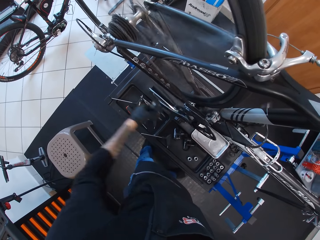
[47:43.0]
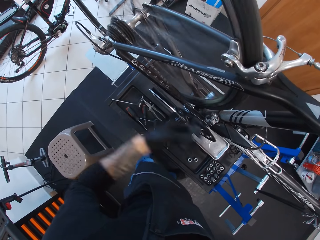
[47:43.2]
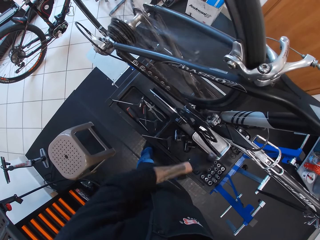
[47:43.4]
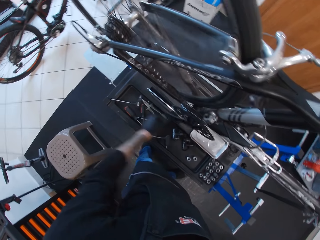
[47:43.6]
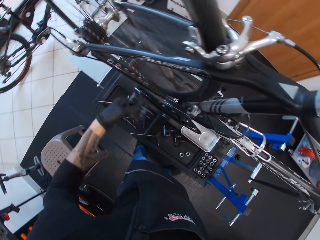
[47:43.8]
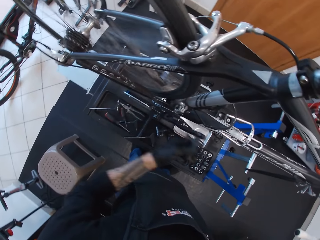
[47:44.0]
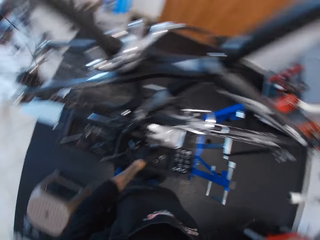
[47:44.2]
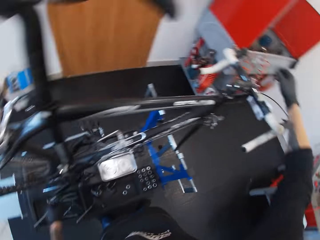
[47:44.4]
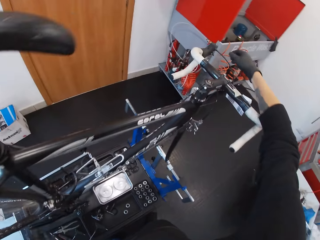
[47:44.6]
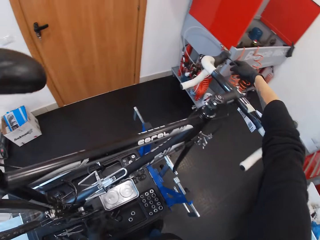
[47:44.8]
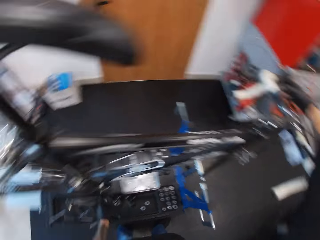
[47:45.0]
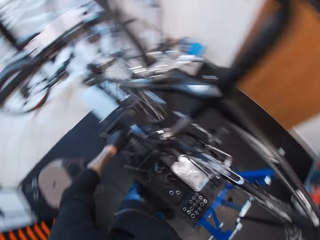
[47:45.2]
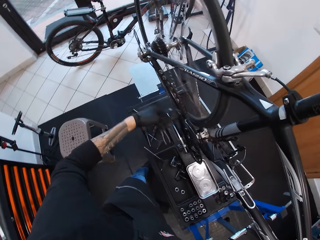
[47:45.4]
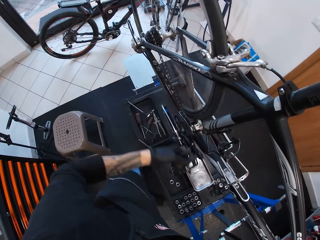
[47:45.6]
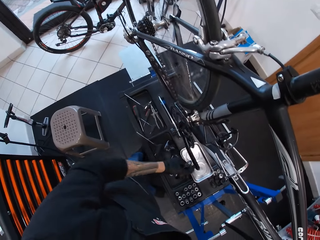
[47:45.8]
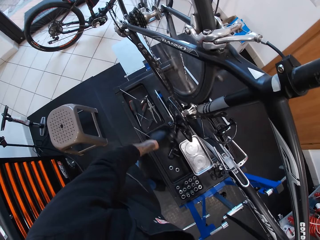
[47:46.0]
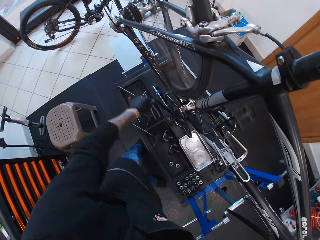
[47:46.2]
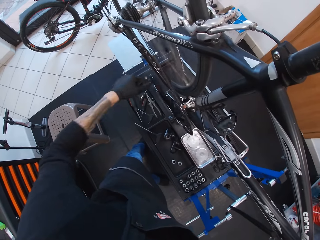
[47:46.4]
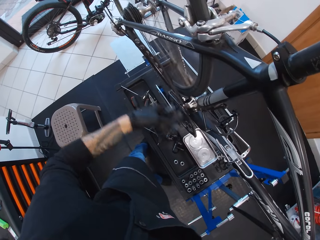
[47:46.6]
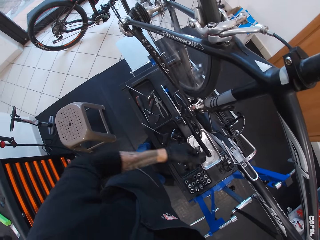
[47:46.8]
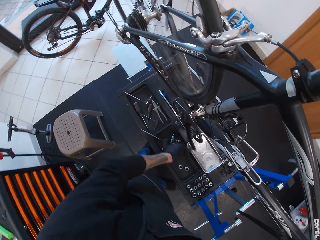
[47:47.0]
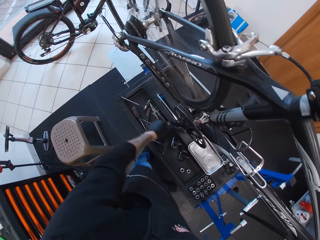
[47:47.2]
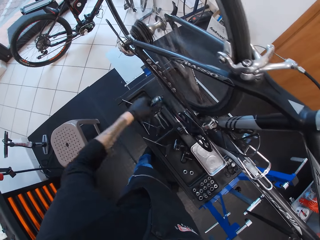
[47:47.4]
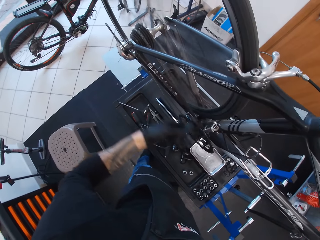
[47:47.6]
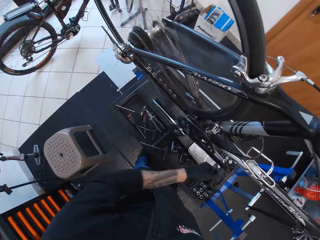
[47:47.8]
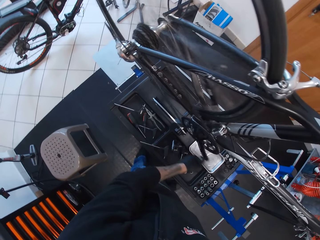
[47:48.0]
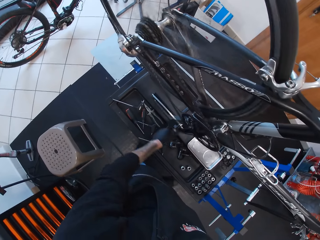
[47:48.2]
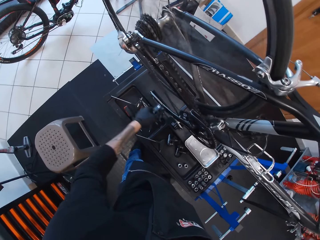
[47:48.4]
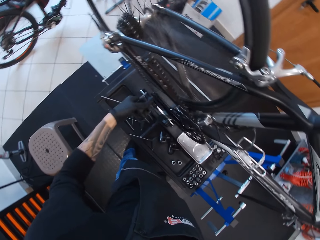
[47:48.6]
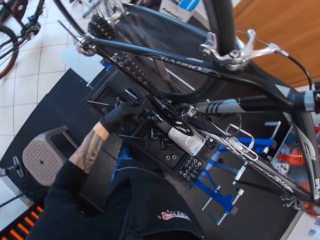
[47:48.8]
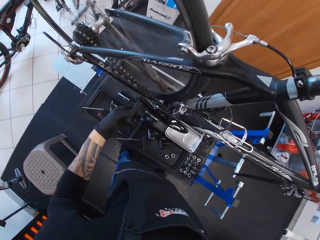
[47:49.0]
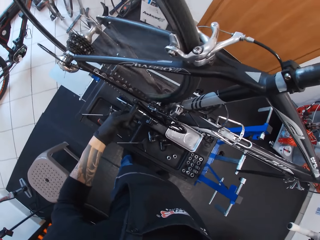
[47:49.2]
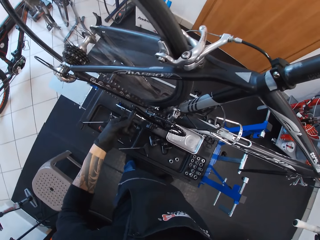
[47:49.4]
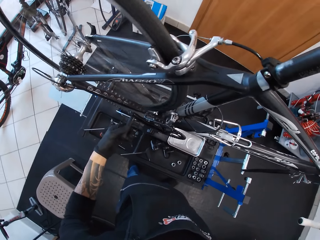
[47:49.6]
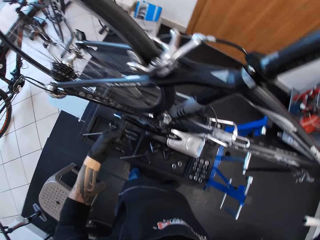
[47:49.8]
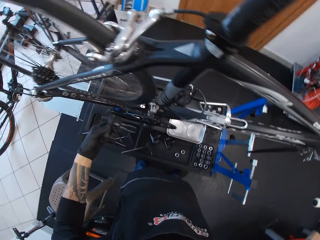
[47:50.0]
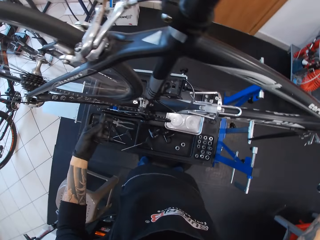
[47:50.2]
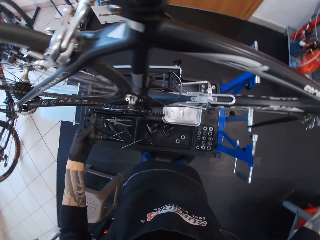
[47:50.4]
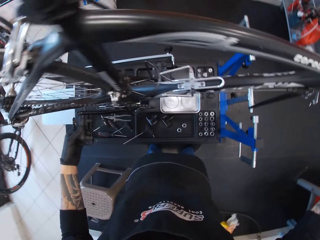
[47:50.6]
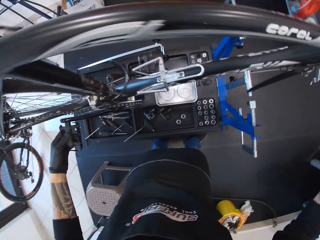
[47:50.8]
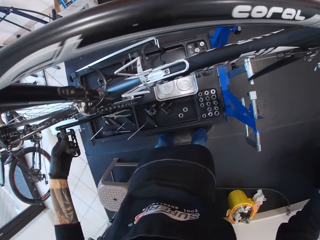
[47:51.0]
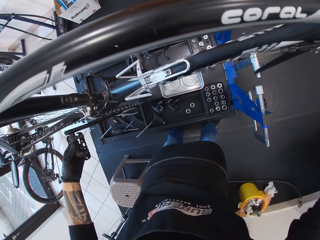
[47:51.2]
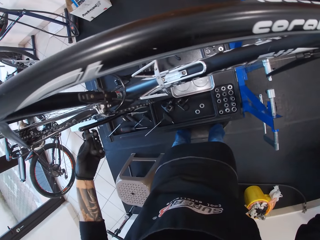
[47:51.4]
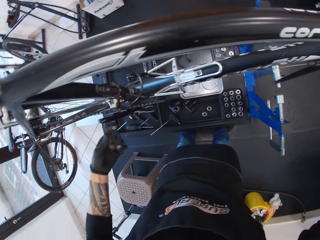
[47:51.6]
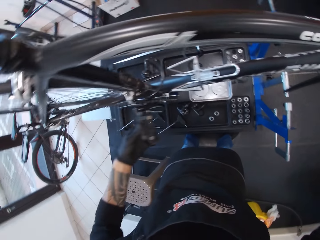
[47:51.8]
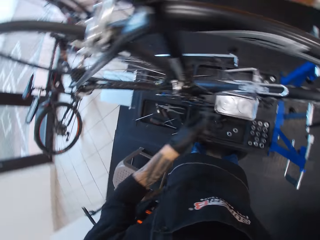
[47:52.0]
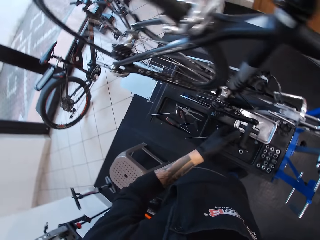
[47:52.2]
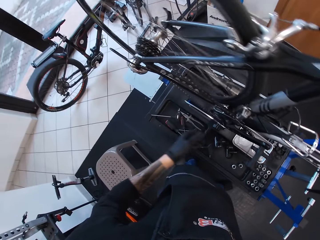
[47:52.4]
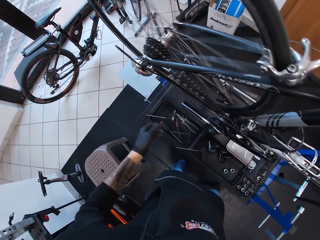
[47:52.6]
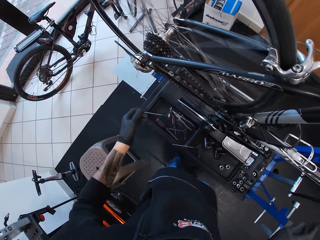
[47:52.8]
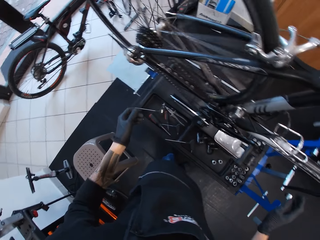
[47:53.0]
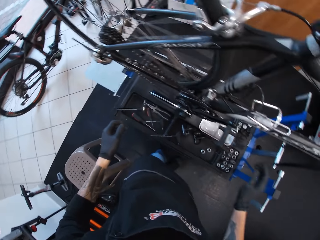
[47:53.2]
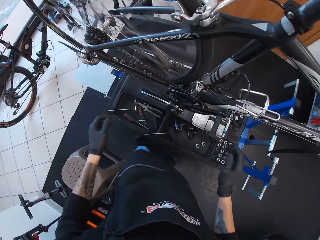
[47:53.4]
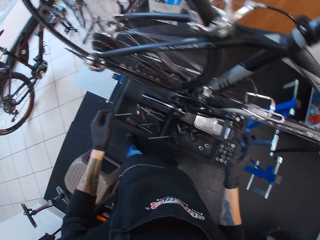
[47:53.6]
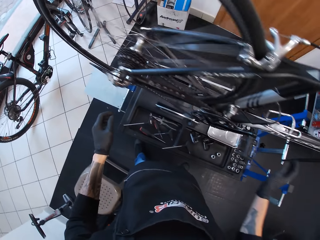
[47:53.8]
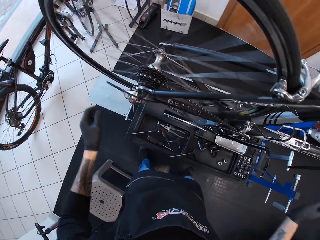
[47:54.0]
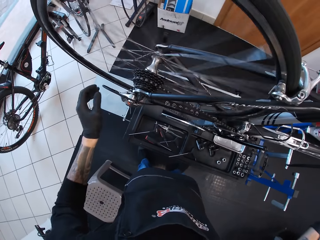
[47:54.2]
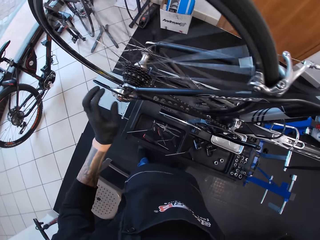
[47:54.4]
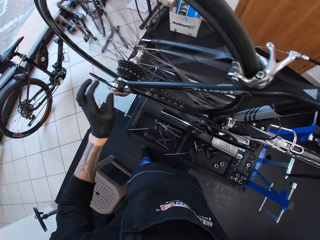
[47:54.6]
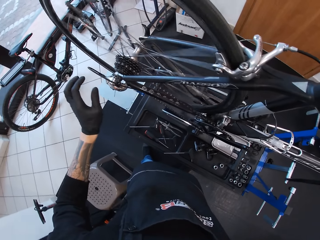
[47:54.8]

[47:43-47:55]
The camera wearer touches the front of the bicycle. They adjust the gear controller with the right hand. They turn the bicycle pedal. They stop rotating the bicycle pedal. They move the bicycle pedal a little. They look at the bicycle.

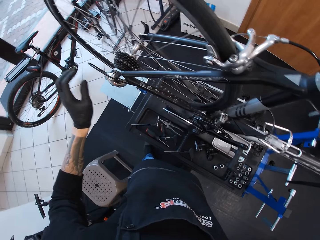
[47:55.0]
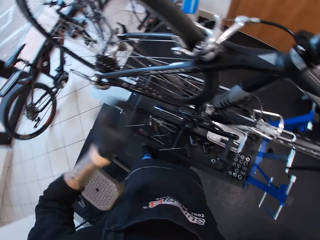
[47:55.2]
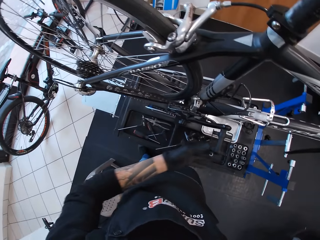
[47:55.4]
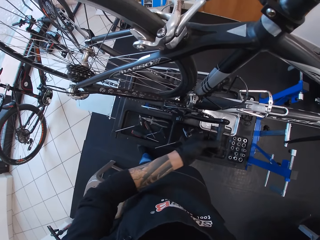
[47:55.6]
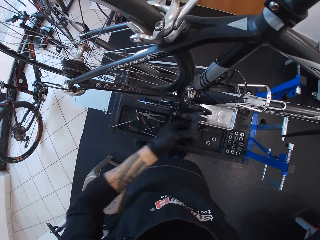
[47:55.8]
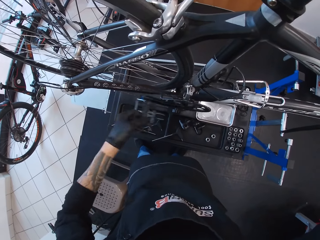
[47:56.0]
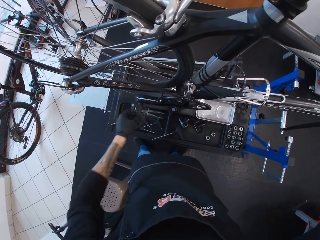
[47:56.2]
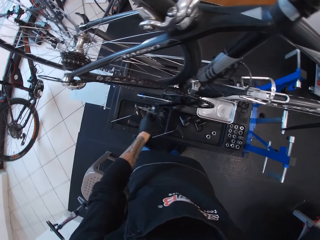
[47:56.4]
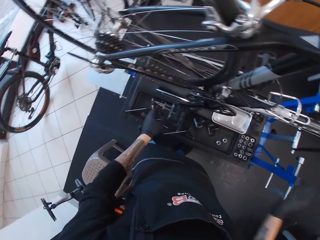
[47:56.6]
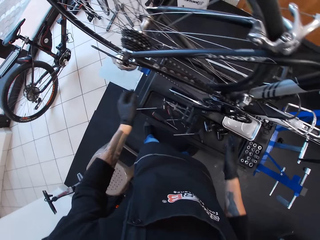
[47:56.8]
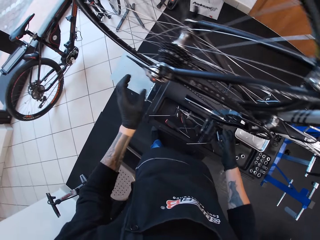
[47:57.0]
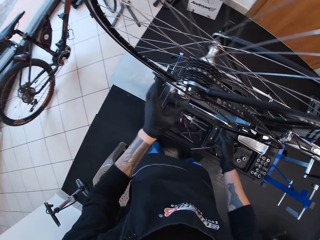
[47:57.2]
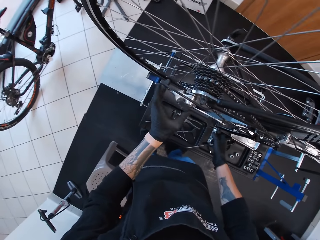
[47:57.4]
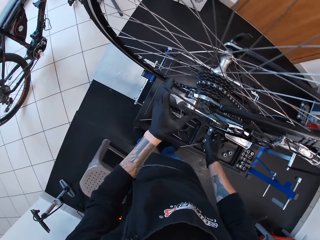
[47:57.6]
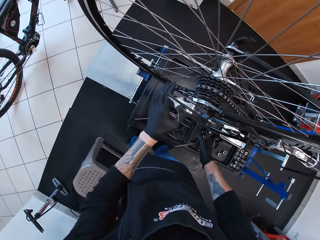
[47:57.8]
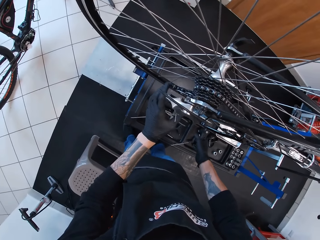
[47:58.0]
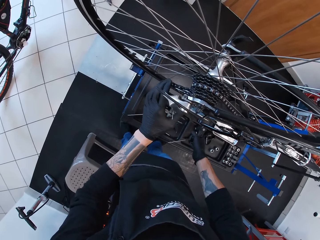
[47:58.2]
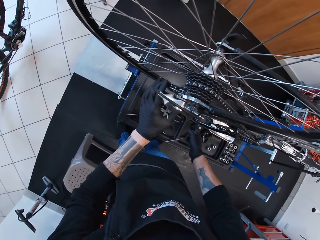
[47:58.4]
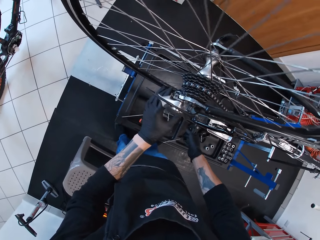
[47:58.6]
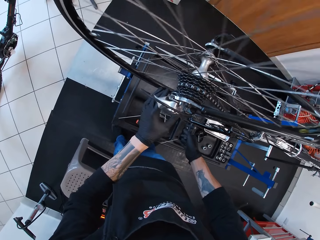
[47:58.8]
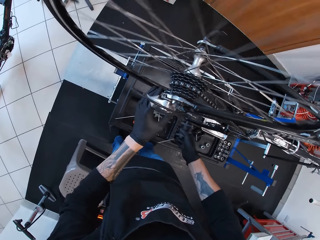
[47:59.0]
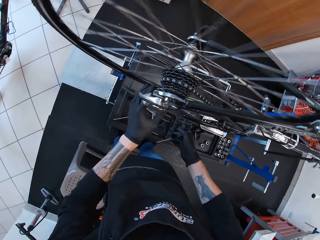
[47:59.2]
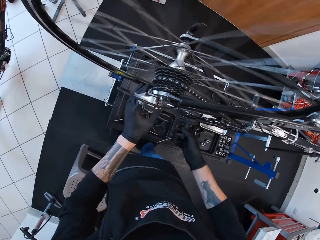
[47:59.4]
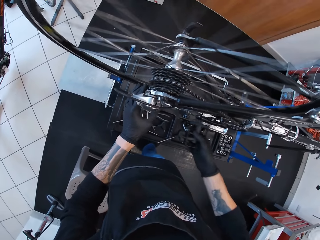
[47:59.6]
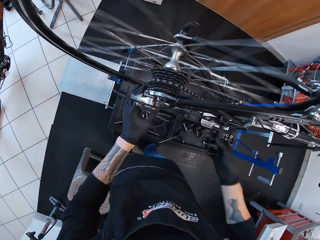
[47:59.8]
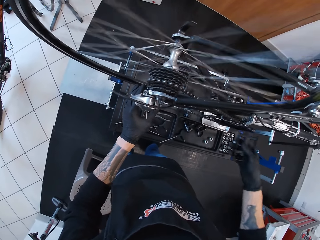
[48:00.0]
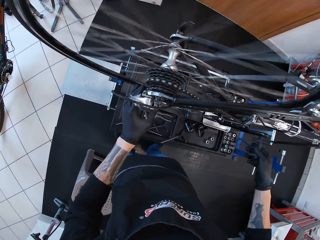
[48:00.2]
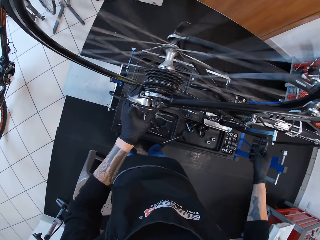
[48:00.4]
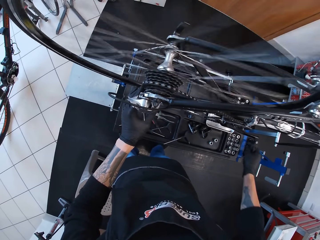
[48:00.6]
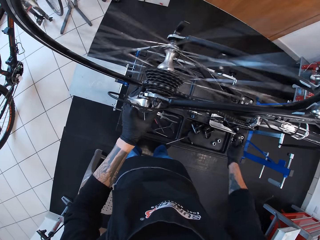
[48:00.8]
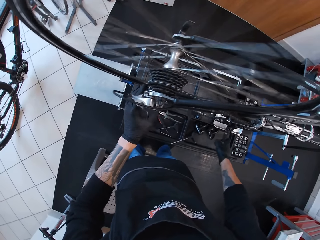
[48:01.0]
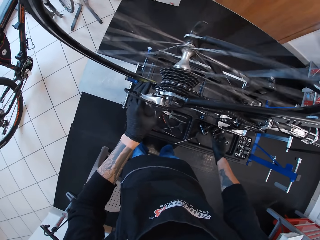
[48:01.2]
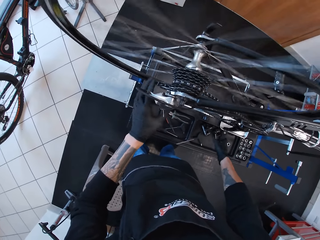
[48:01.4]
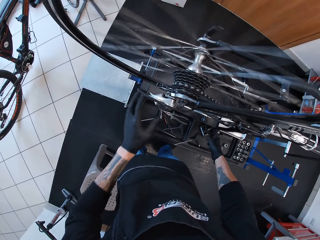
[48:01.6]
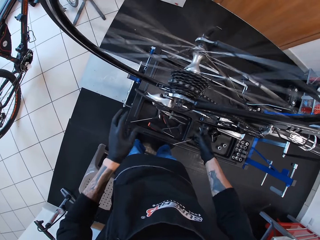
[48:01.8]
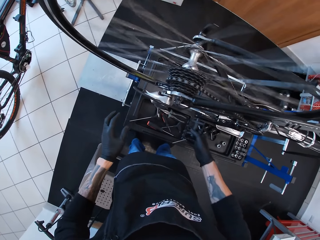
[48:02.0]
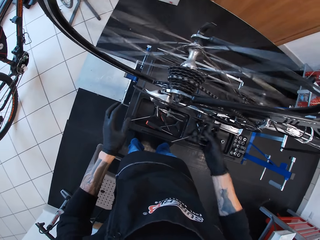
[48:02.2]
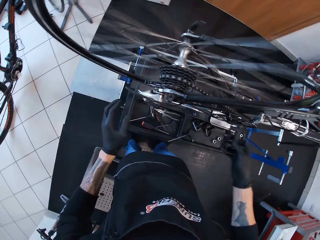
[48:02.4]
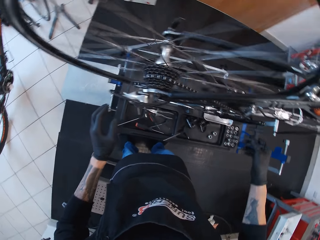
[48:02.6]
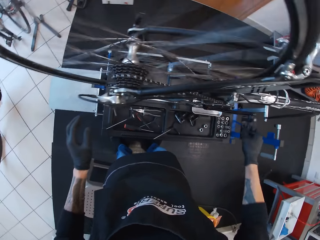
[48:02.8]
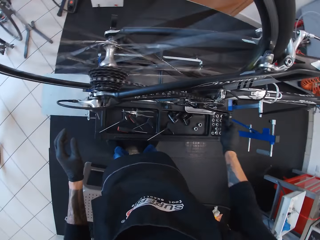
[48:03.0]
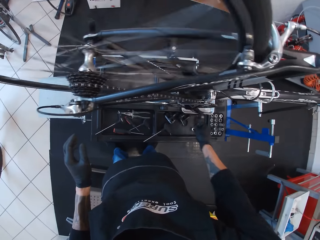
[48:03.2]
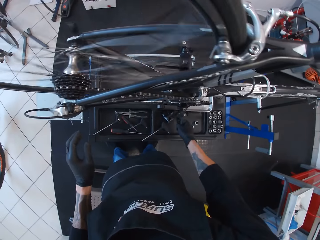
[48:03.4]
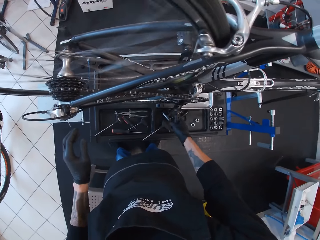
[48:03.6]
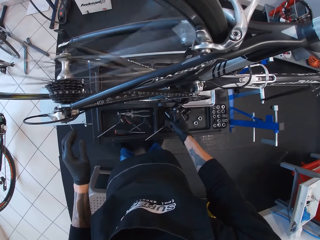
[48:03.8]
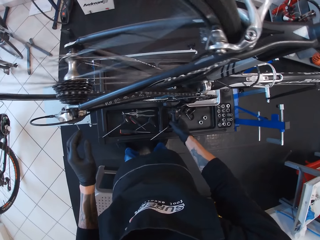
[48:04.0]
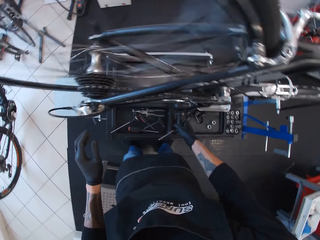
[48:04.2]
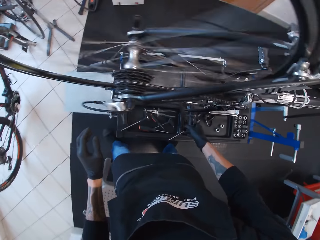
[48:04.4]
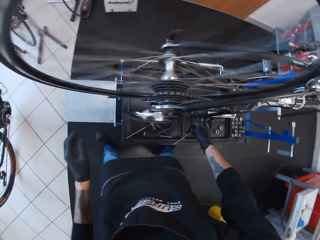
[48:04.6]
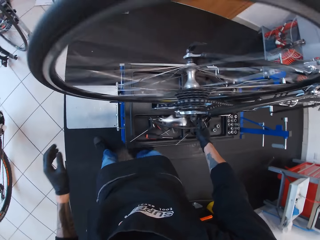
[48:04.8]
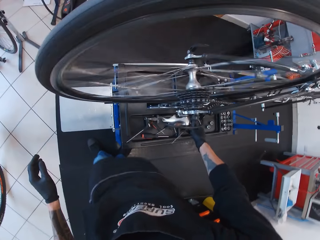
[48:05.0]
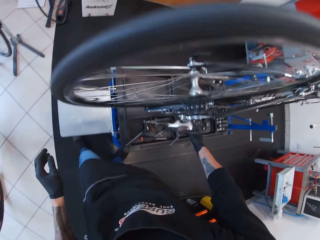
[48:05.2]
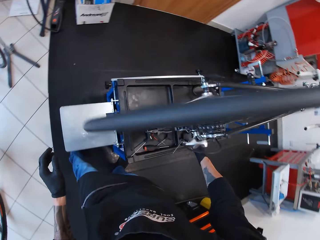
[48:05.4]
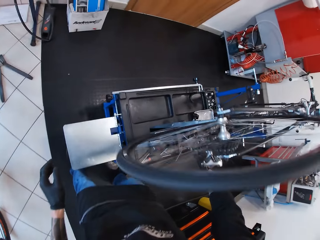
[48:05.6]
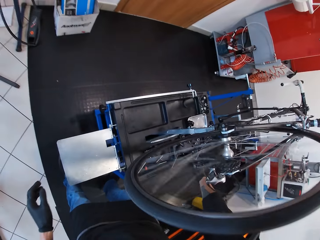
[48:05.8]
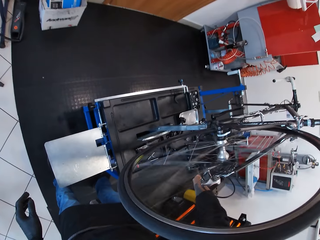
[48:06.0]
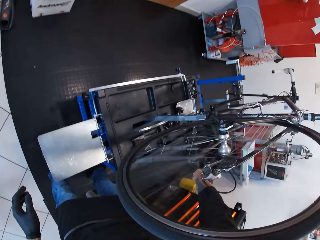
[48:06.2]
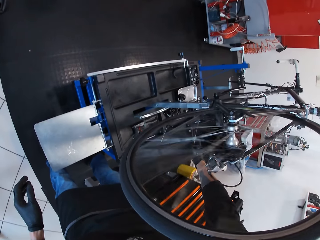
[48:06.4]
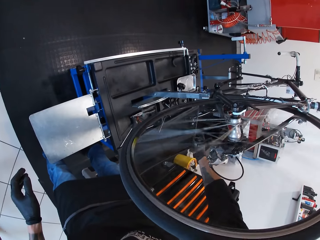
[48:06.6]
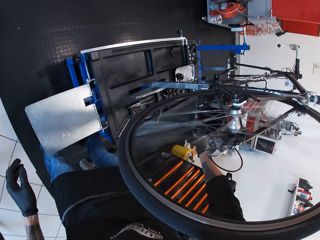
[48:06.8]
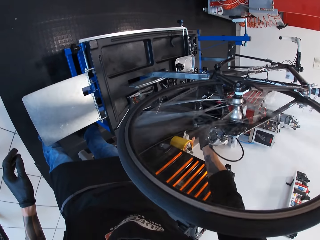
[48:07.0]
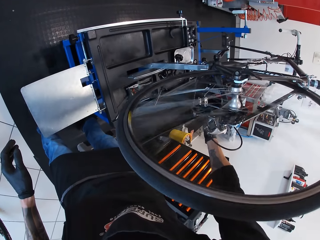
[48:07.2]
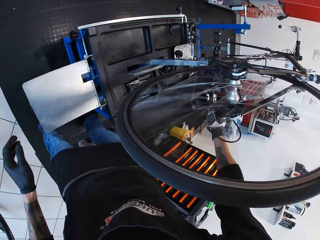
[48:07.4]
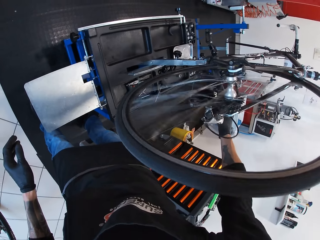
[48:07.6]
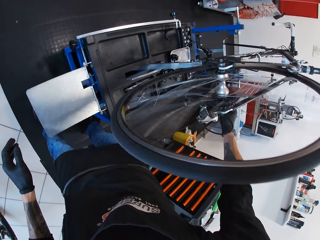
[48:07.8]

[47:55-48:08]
The camera wearer moves the bicycle pedal backwards. They hold the pedal and adjust the gear shifter or rear derailleur with the left hand. They hold the rear derailleur. They rotate the bicycle pedal forward with the right hand. They turn the bicycle pedal. They look at the other side of the bicycle.
